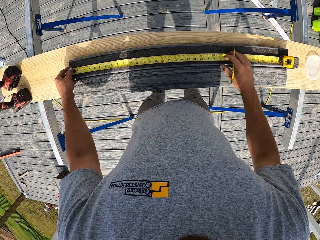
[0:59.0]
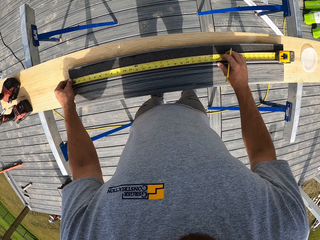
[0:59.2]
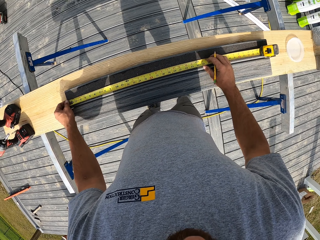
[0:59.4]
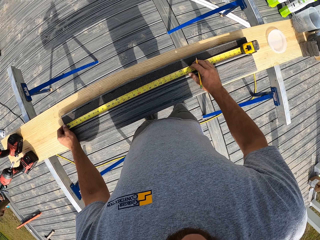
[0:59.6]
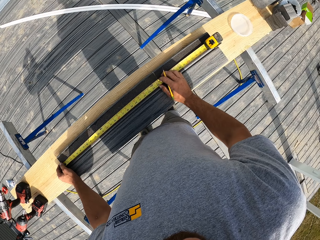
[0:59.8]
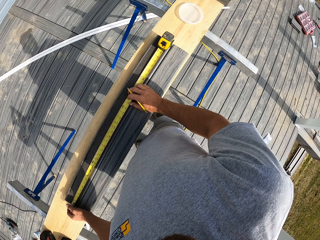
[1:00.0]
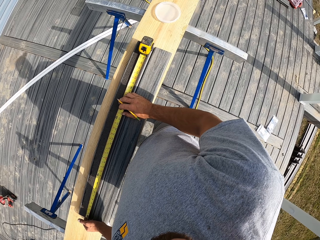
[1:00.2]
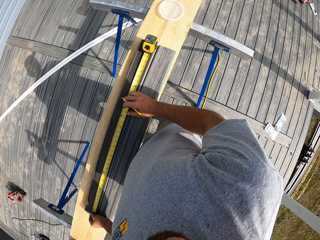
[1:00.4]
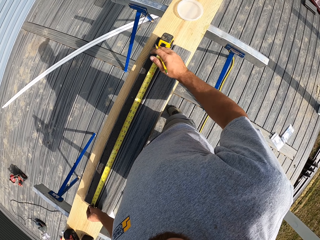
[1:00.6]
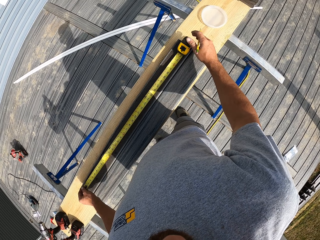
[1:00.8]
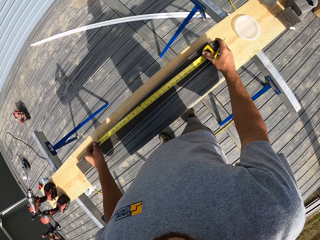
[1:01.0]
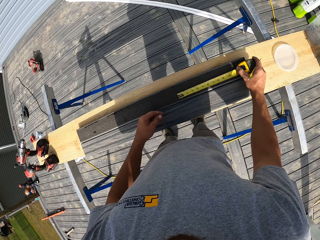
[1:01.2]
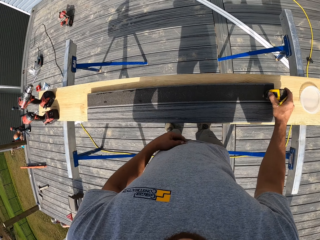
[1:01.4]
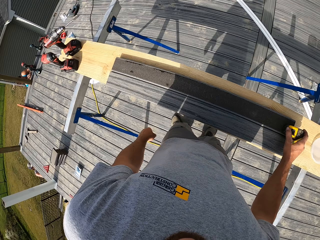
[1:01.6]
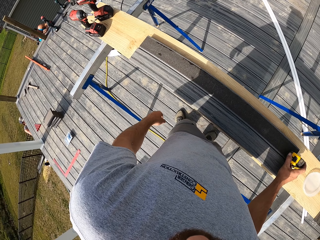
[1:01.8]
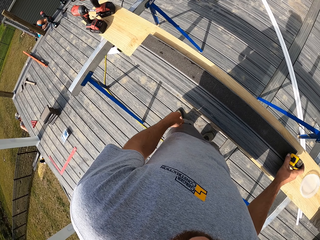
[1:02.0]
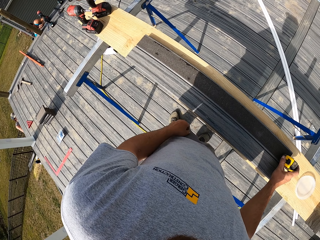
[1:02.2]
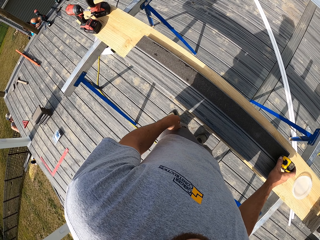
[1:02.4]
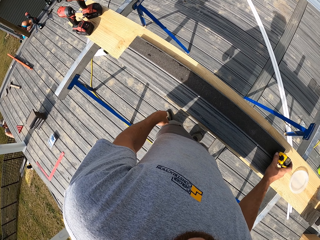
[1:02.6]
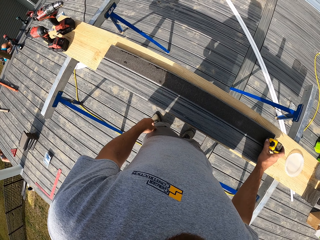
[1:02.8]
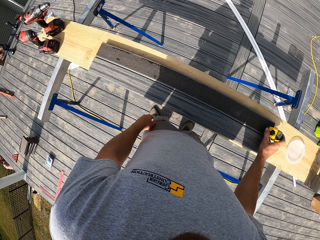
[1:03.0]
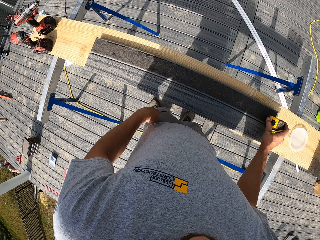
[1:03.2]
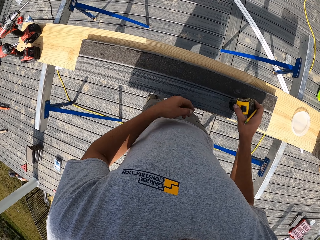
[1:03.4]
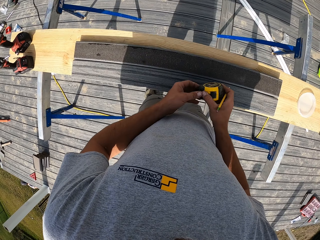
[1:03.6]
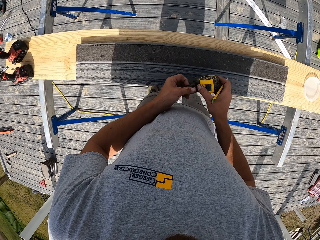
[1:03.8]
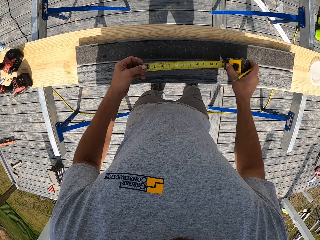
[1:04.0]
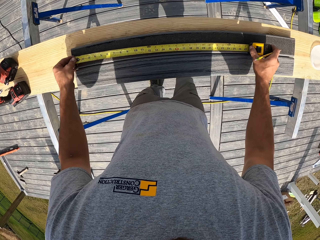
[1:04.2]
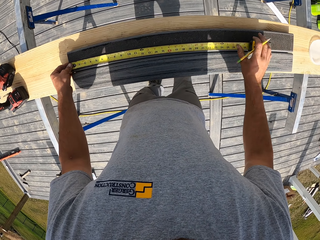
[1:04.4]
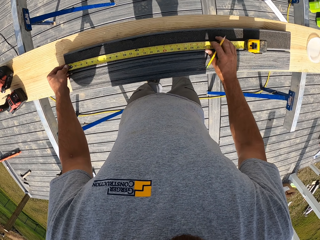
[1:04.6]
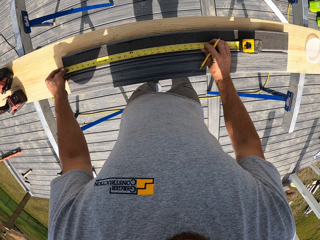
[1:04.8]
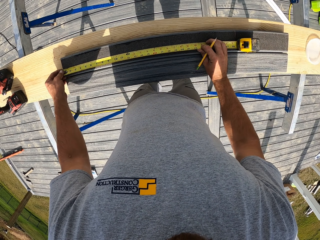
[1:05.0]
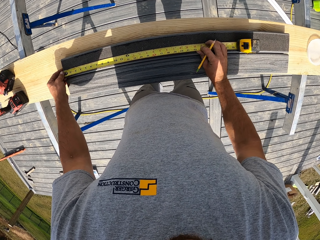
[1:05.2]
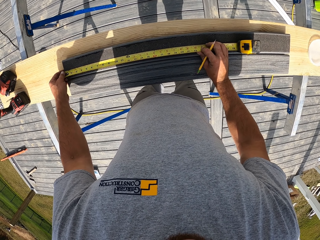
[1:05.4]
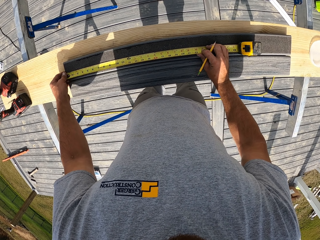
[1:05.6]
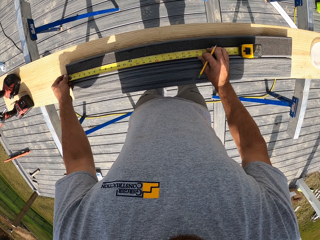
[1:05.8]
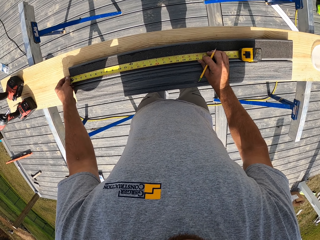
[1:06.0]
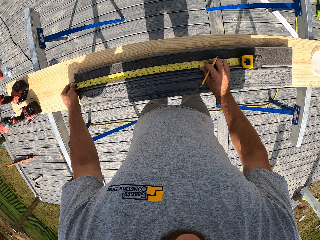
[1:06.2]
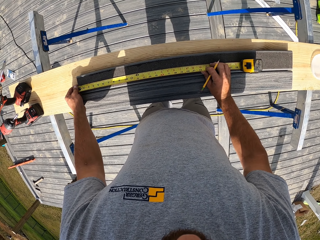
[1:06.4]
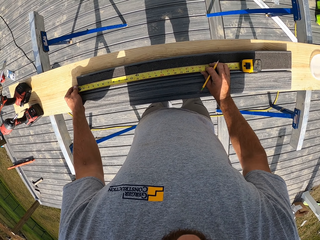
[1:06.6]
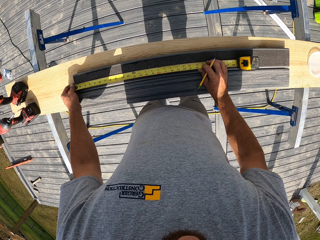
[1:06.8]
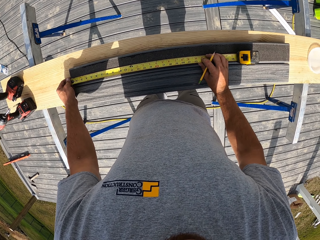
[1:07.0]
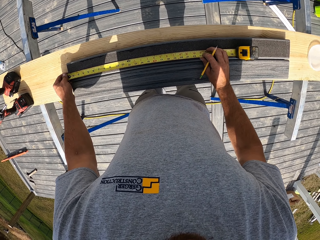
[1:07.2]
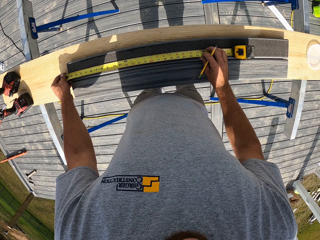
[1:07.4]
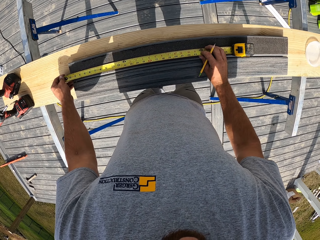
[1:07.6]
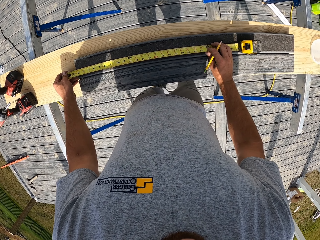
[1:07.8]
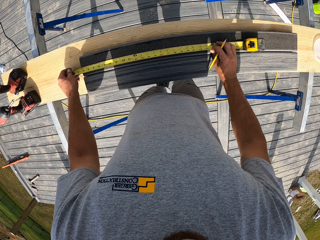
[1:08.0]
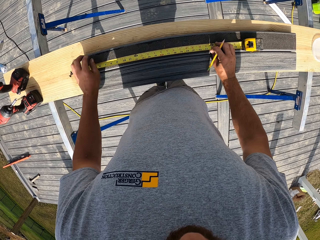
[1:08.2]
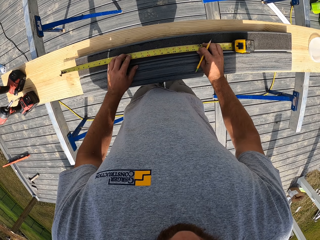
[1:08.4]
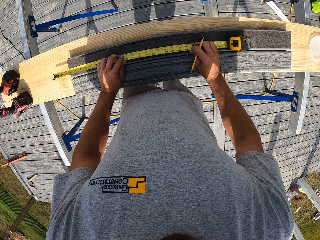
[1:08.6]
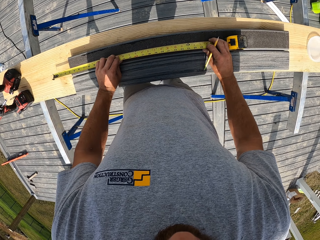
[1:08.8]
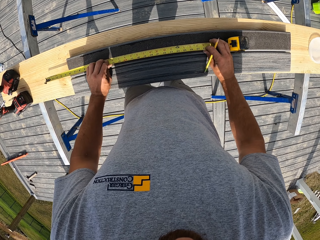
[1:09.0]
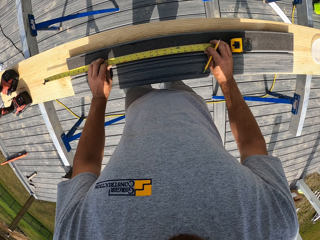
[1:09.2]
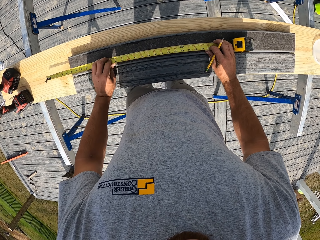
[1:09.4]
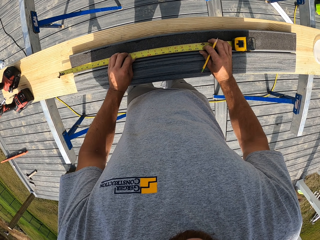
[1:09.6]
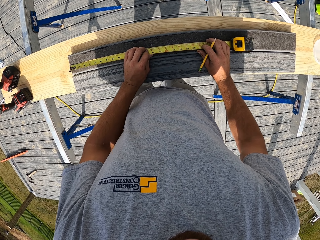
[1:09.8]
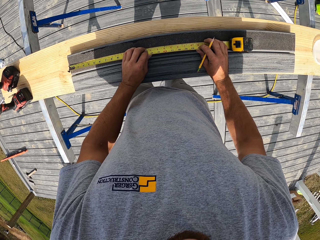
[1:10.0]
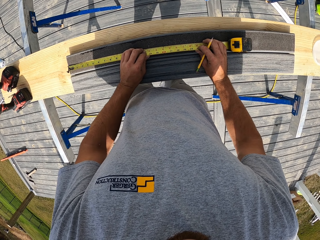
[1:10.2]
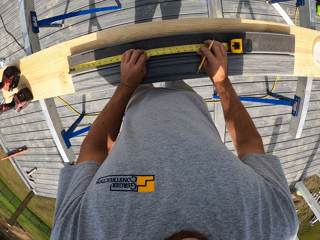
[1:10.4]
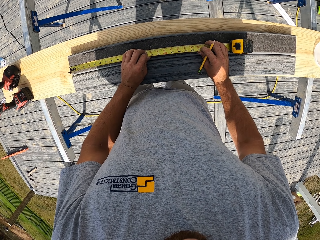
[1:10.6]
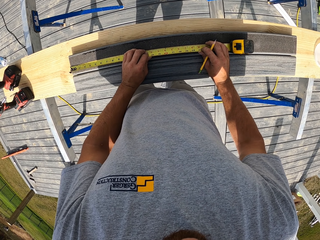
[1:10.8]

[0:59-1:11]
The camera wearer looks around. They take measurements of the wood.

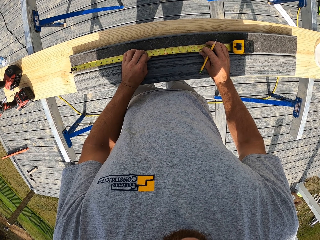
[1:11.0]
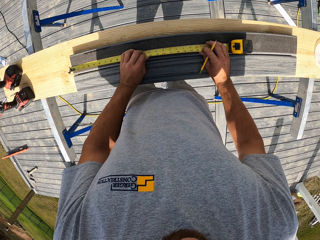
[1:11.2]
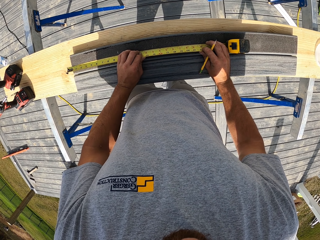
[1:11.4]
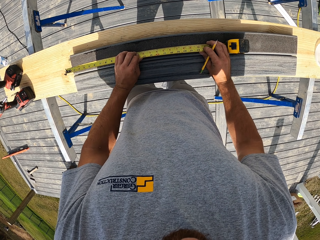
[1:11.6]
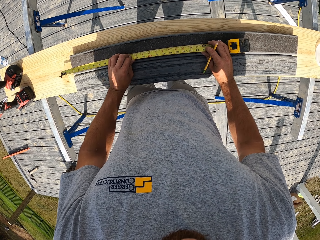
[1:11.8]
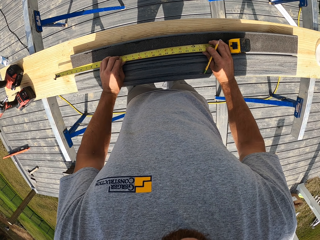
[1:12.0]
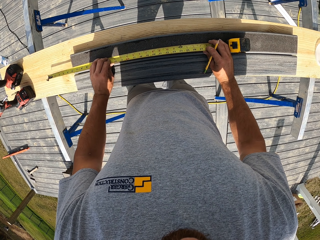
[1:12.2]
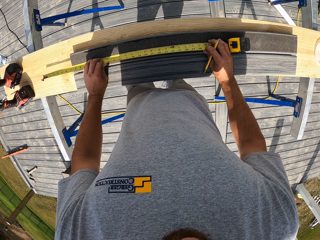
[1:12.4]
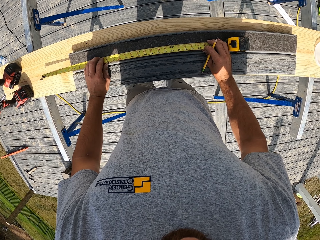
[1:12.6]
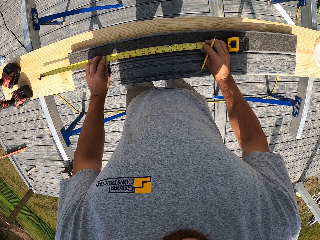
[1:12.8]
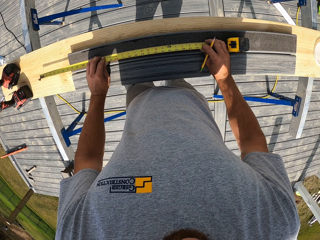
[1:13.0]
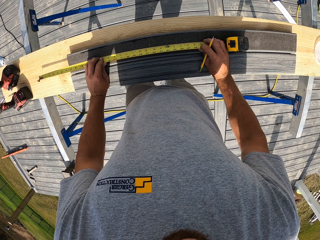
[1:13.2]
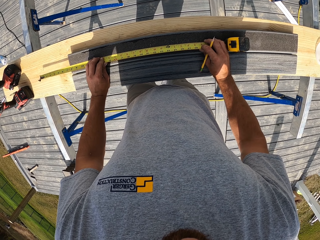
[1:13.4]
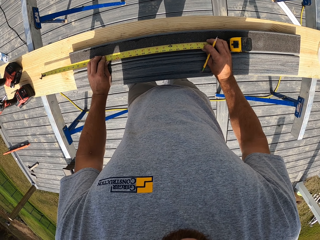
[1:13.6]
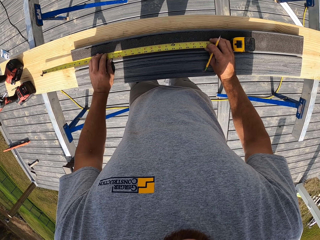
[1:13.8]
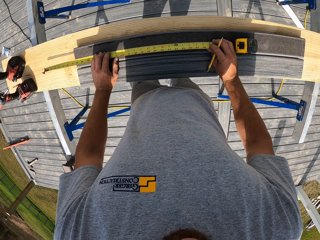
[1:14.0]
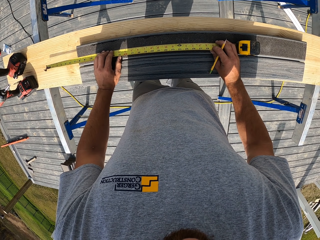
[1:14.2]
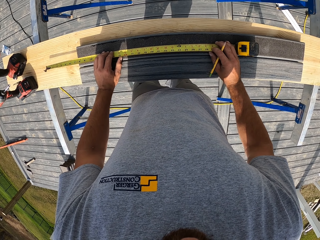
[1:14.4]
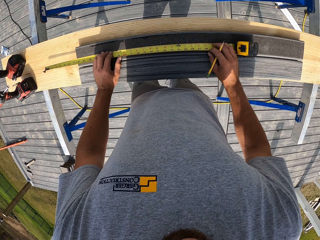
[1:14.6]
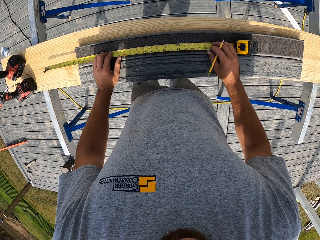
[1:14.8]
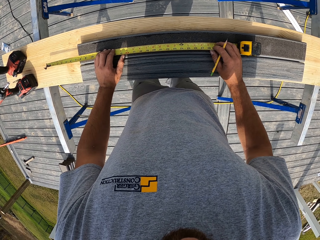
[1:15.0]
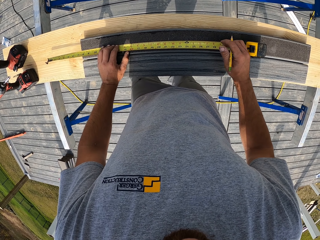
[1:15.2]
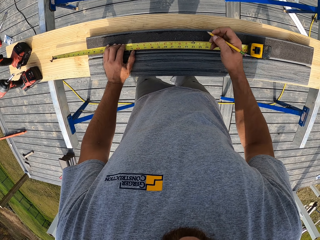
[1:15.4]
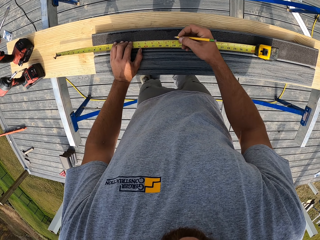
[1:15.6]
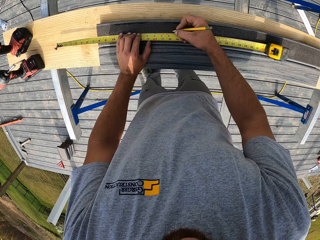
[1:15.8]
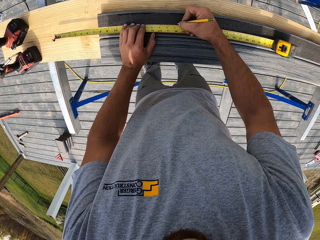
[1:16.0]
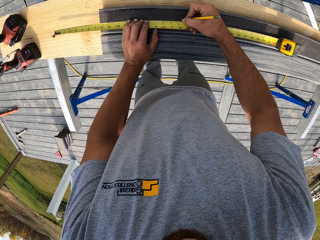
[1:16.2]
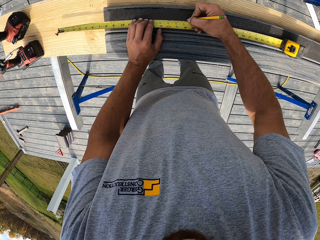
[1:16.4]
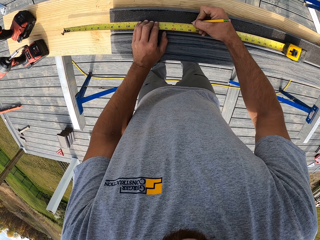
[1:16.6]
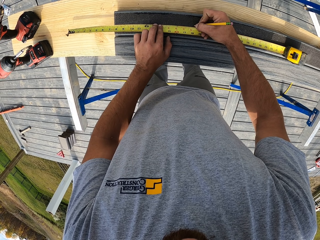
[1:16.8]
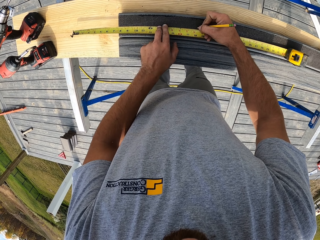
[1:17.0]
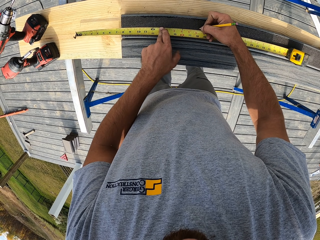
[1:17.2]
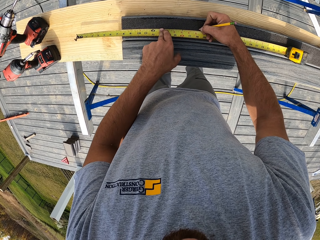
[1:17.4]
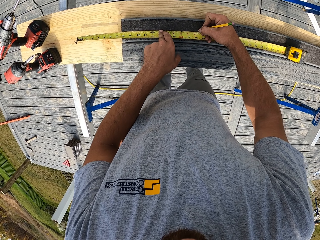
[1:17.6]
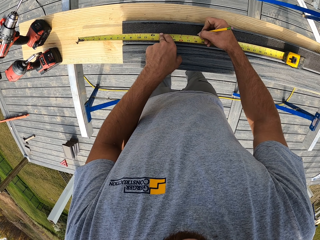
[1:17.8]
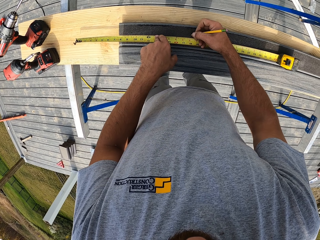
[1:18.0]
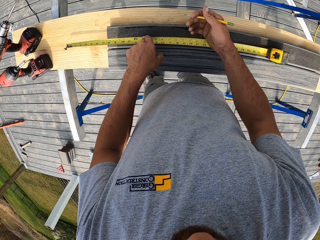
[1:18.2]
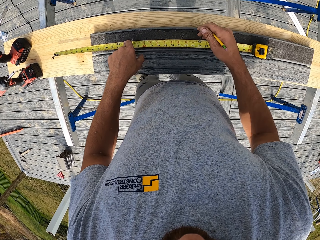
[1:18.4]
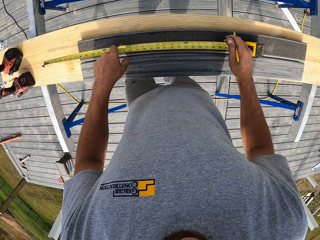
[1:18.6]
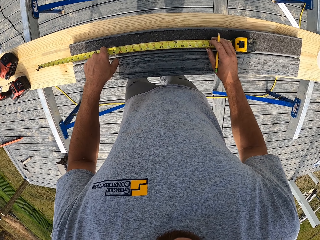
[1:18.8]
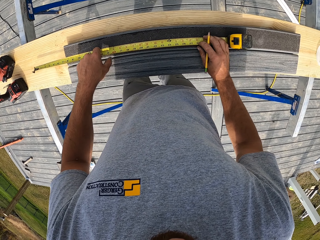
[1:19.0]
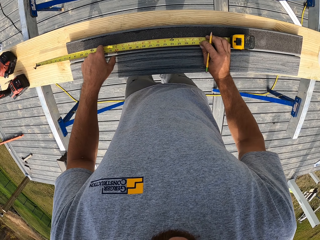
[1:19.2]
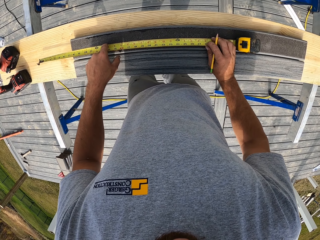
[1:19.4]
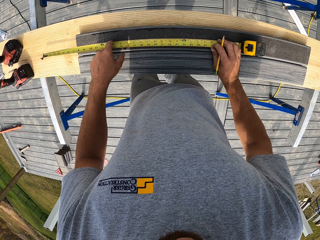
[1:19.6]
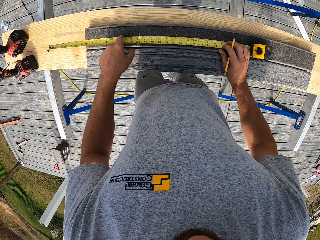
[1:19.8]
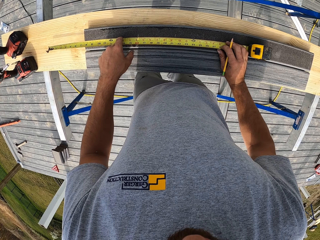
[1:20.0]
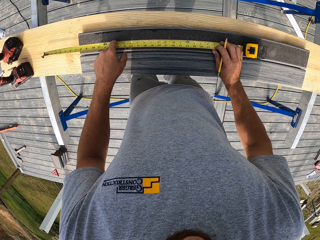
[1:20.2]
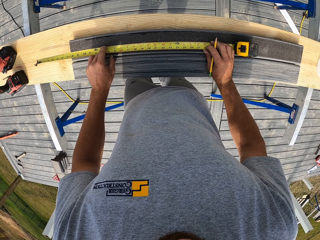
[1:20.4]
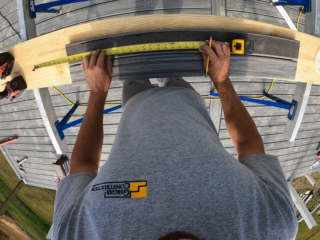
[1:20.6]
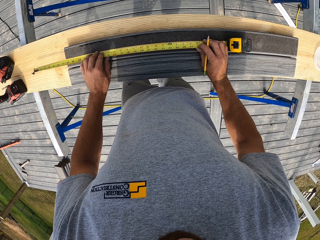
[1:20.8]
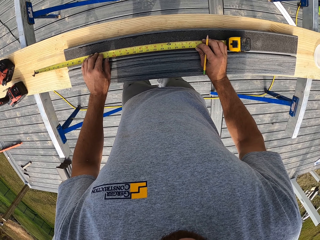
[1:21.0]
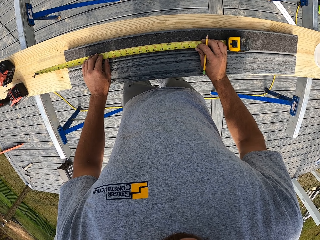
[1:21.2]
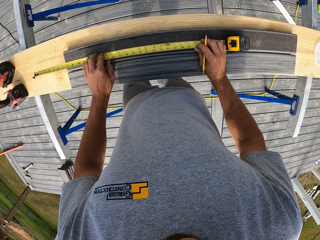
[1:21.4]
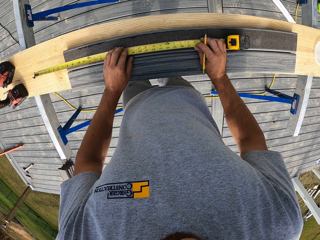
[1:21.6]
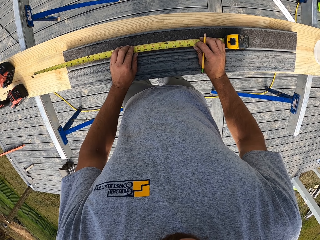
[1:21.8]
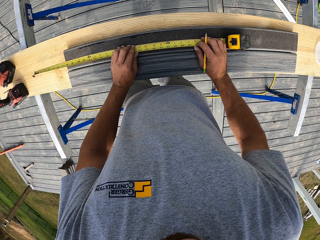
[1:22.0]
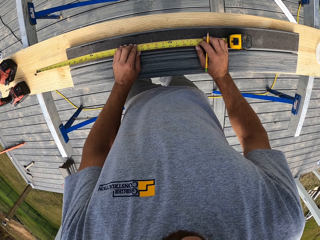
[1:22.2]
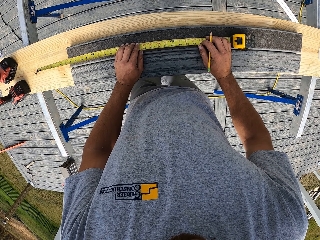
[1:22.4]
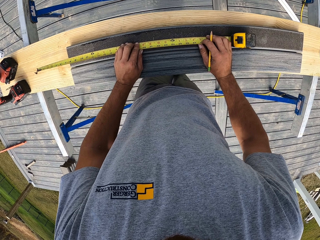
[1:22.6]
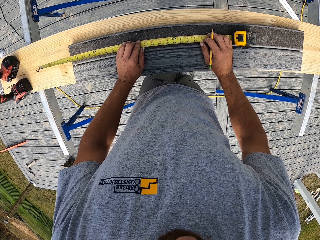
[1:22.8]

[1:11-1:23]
The camera wearer puts a mark on the wood with a pencil.
